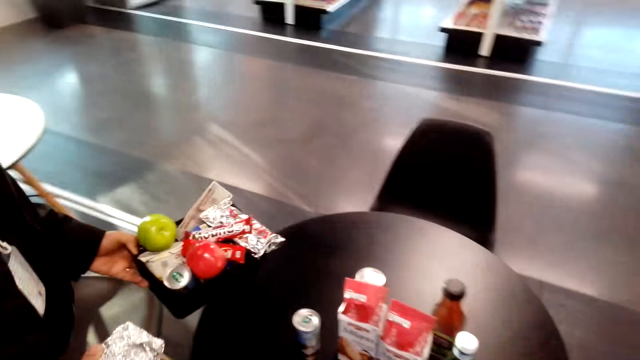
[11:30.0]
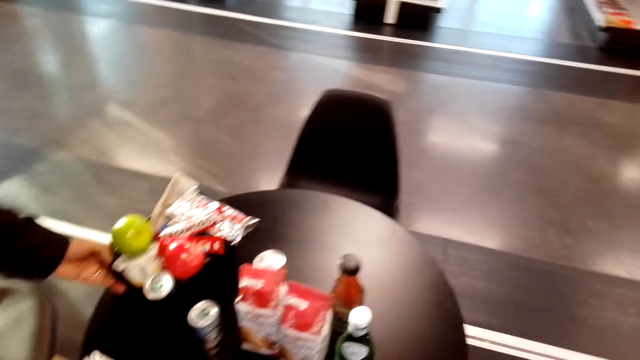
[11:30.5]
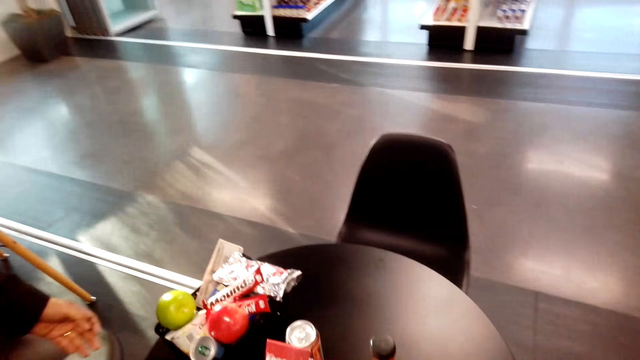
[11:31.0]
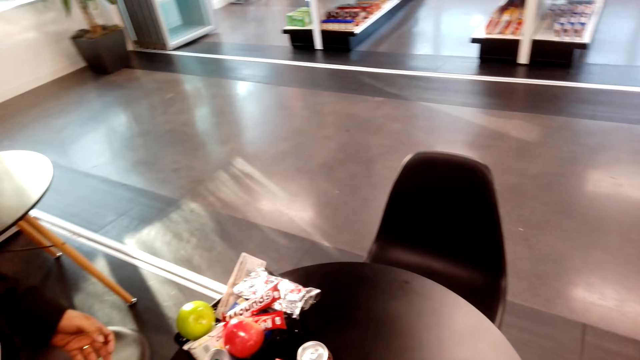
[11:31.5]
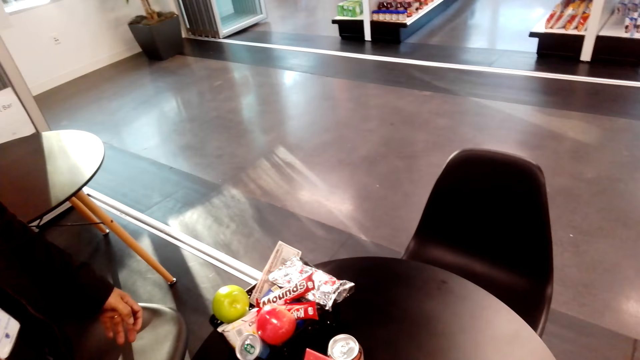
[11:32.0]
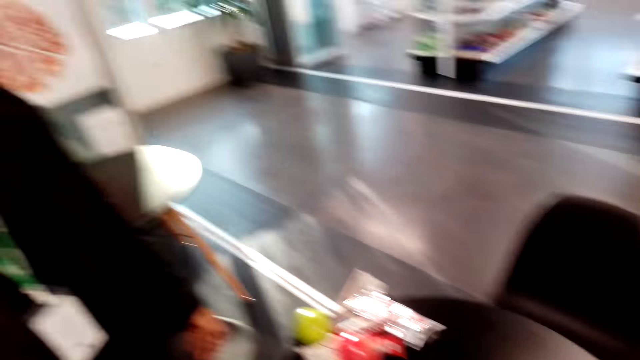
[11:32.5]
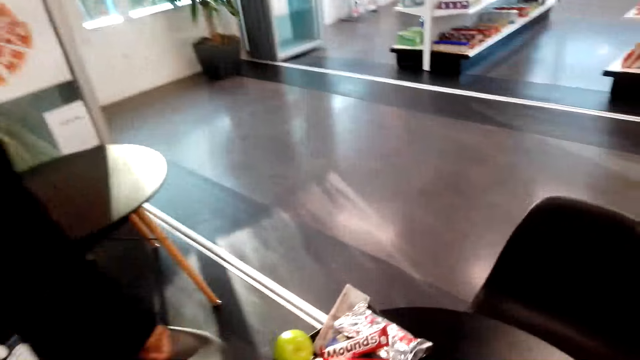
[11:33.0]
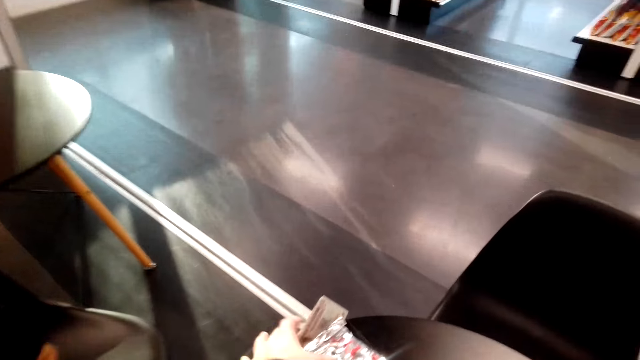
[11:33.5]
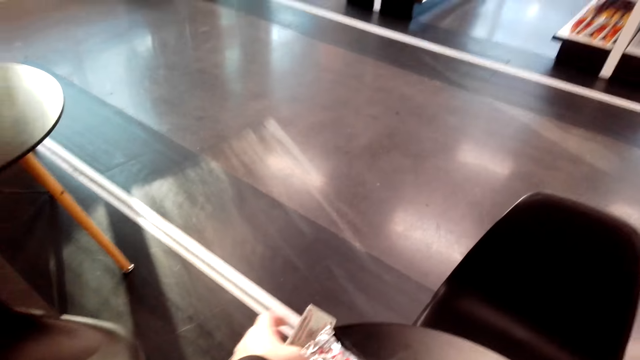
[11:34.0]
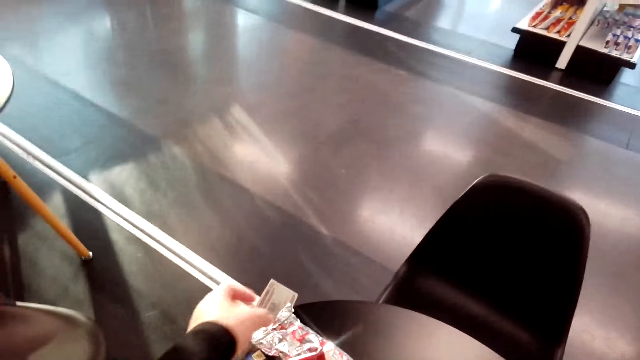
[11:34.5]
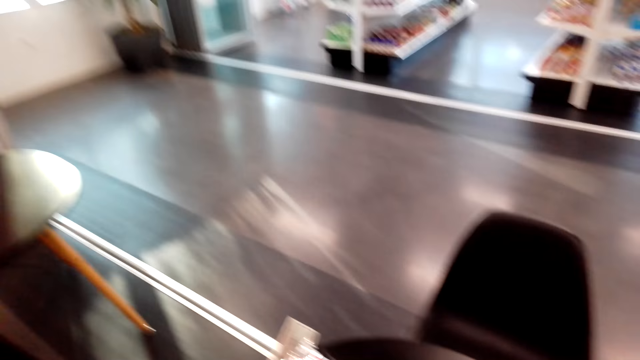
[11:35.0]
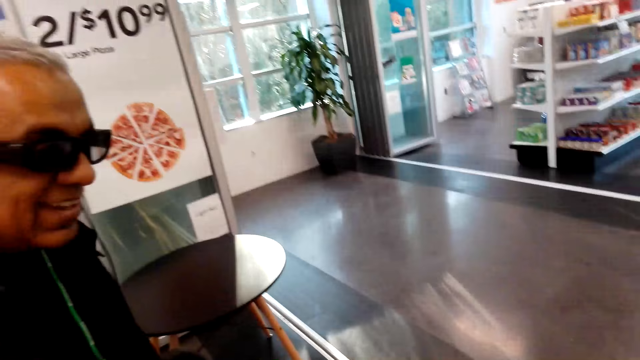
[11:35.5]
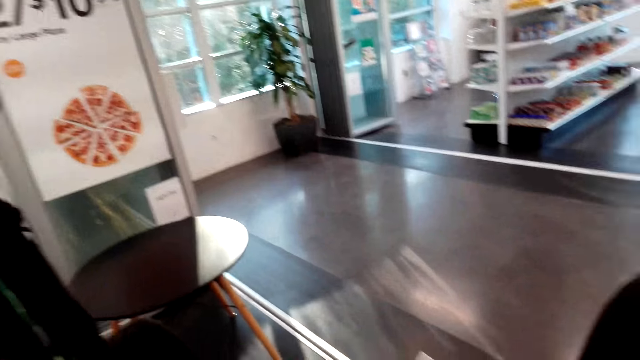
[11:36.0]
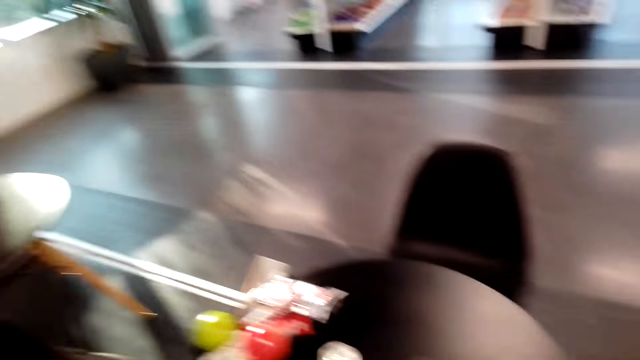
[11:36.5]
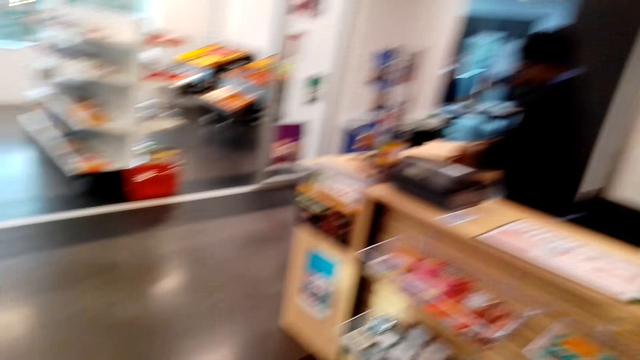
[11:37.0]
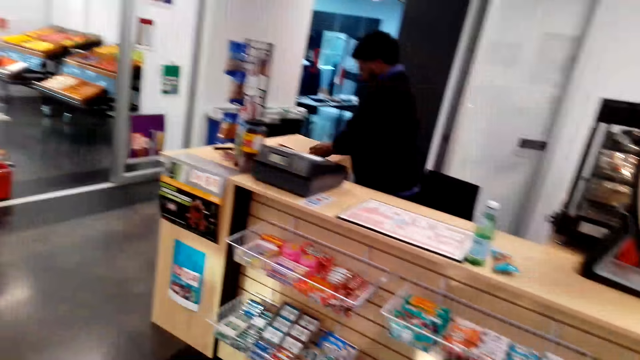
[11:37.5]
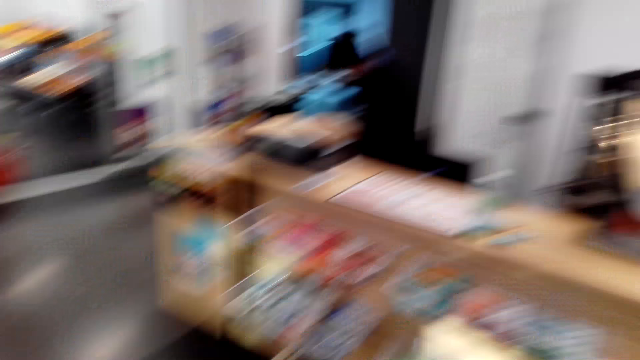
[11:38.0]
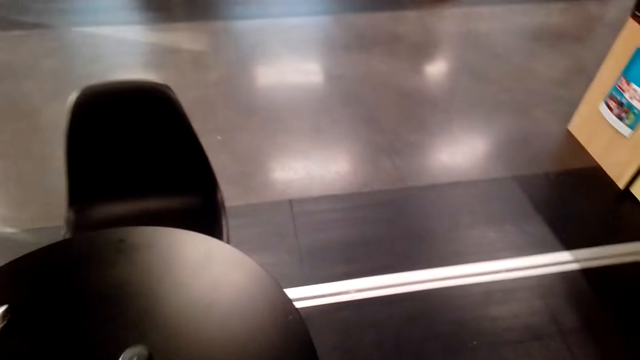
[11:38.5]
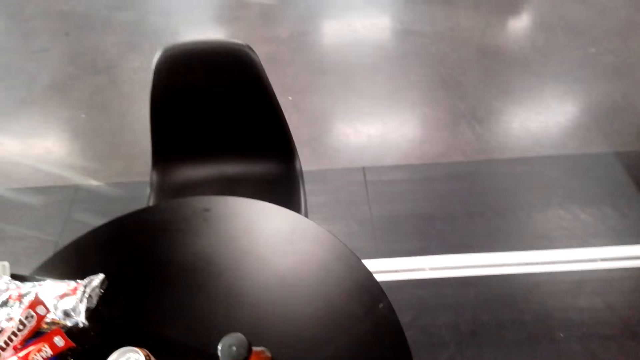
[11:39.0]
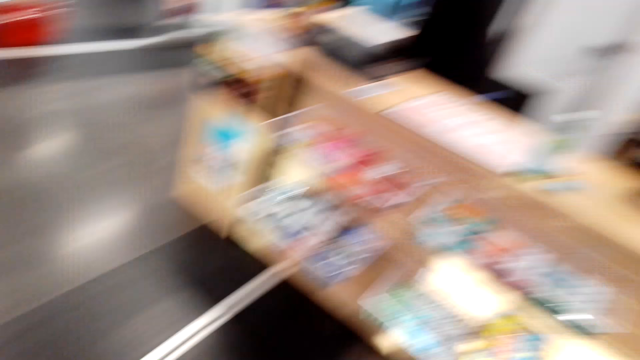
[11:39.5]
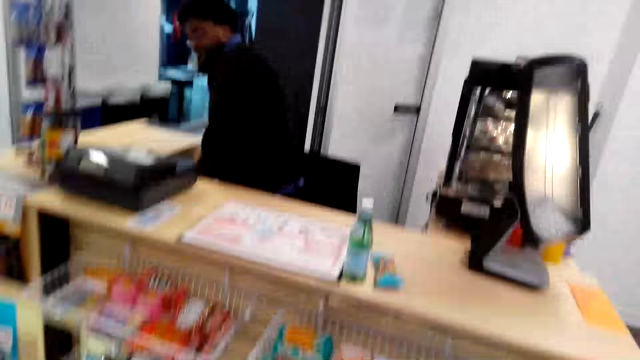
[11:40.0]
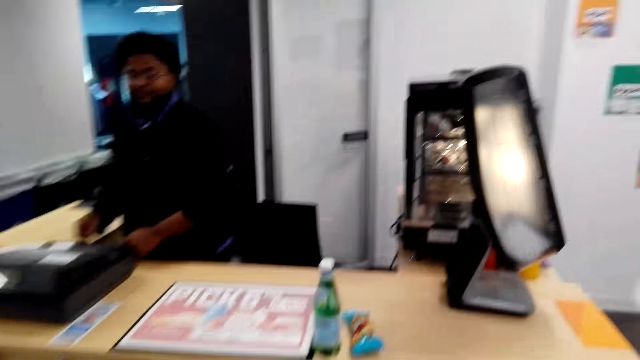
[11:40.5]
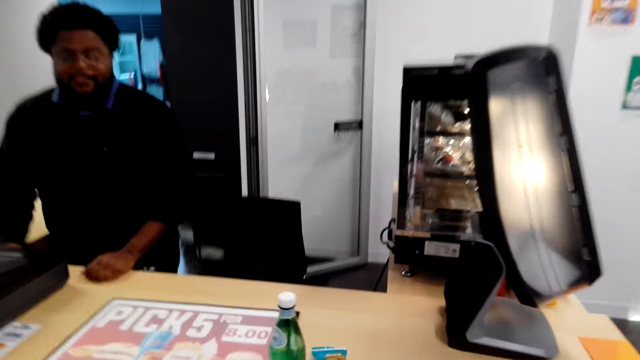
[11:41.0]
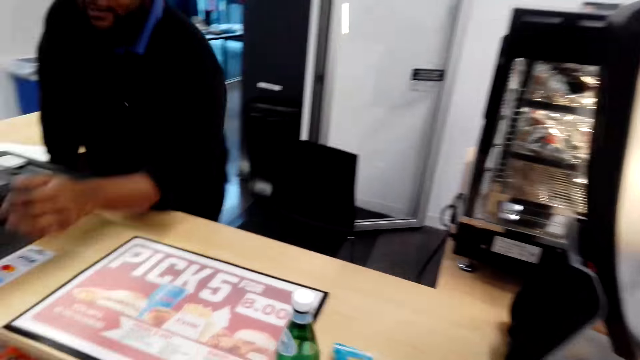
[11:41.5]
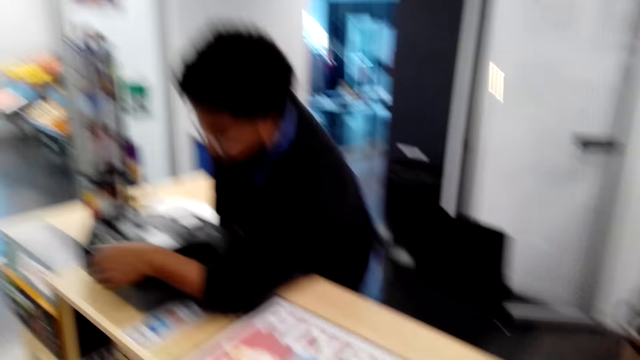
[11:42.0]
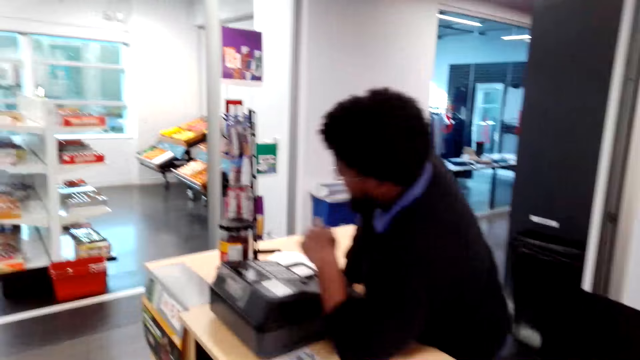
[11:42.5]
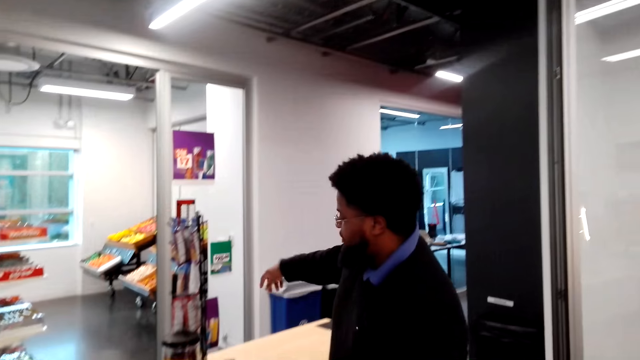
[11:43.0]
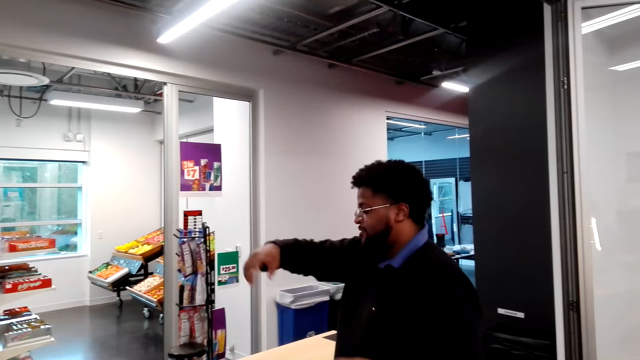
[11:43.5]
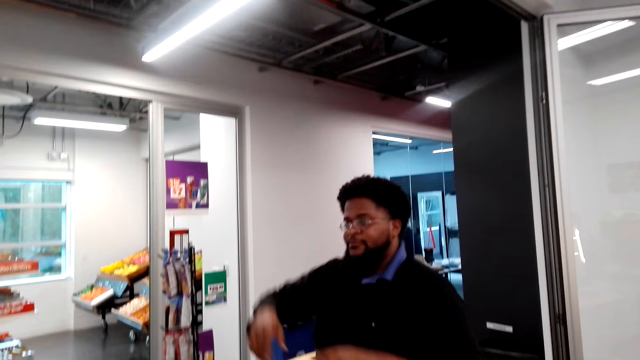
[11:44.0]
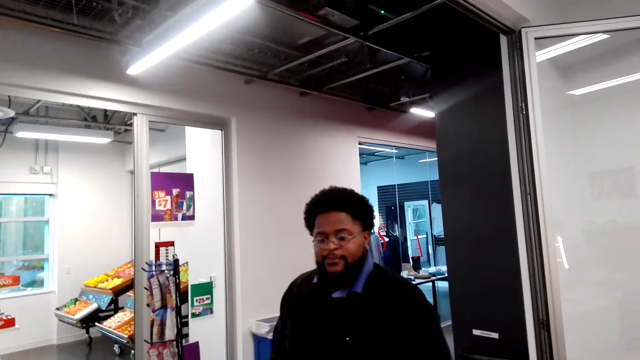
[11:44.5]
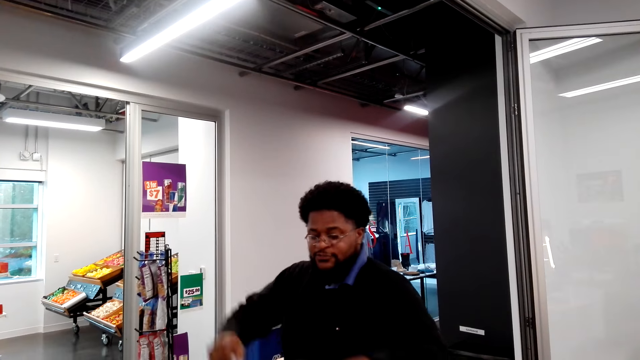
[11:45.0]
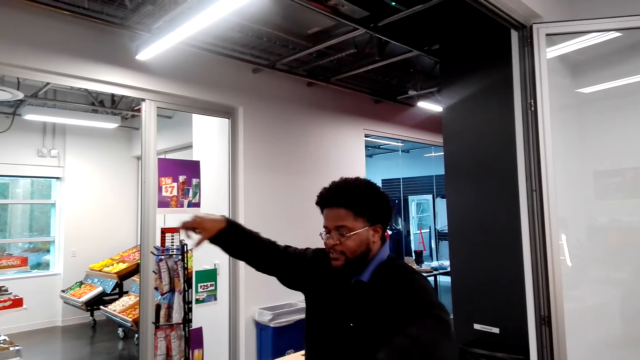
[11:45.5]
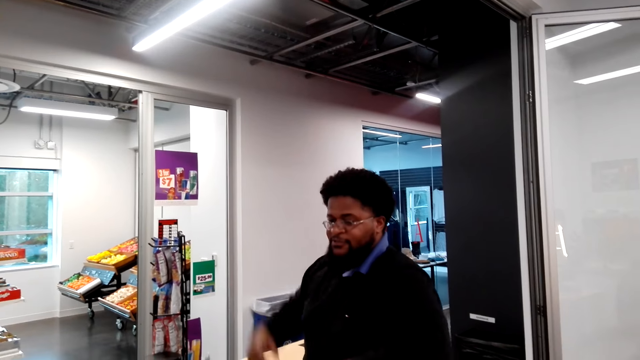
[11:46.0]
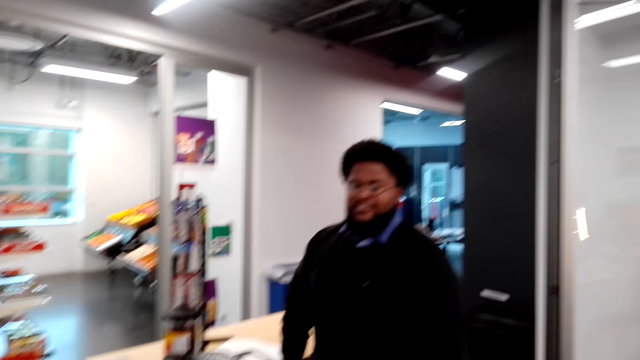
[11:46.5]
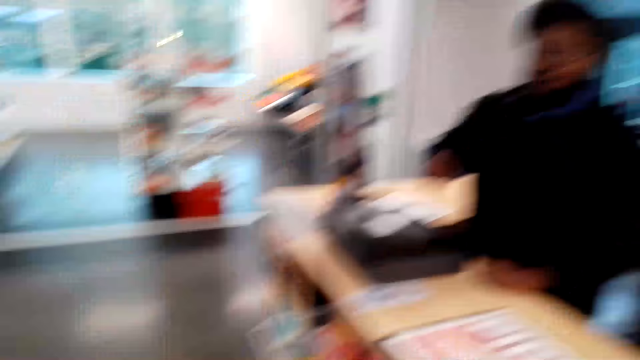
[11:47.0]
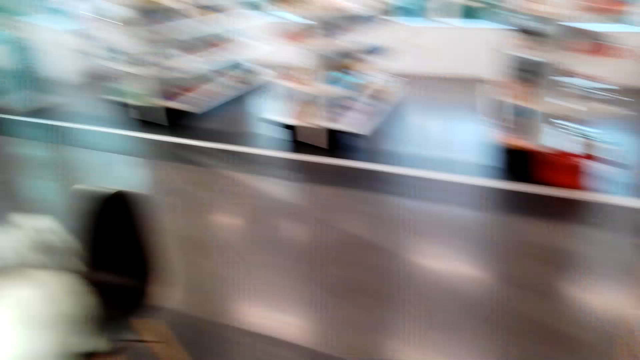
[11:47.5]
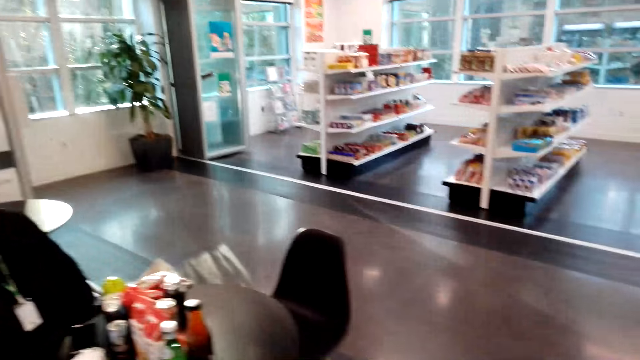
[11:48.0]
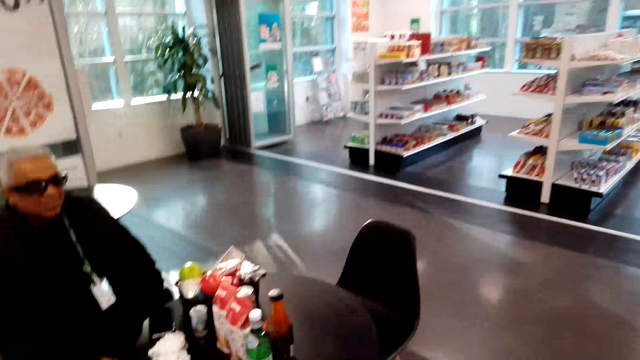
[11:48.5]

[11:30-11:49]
A man puts snacks on the table and stands on the floor. The camera wearer talks to the man. They stand on the floor and look around. Another man stands on the floor. The camera wearer stands on the floor and walks on the floor. They talk to the other man. The other man stands on the floor. The first man sits on the chair on the floor.

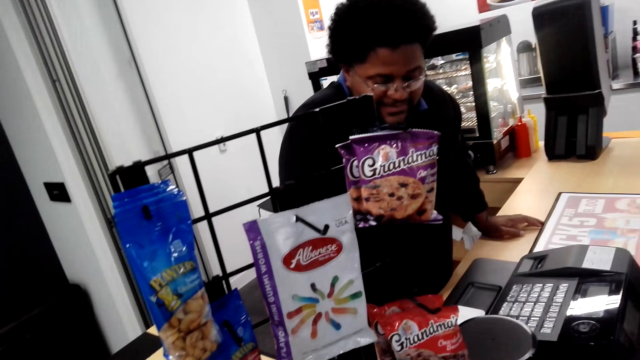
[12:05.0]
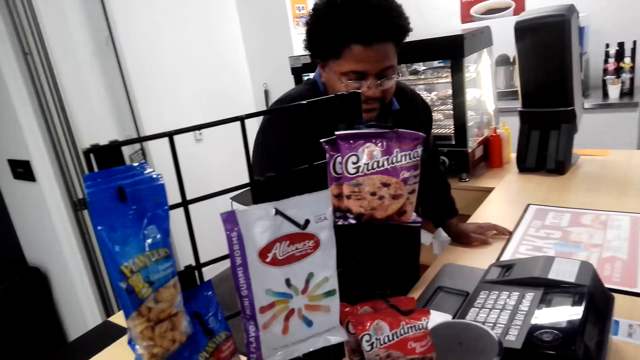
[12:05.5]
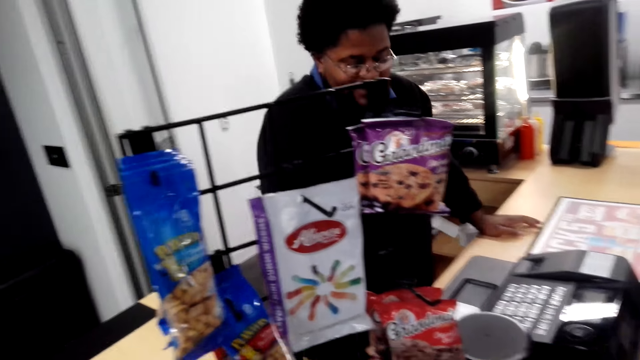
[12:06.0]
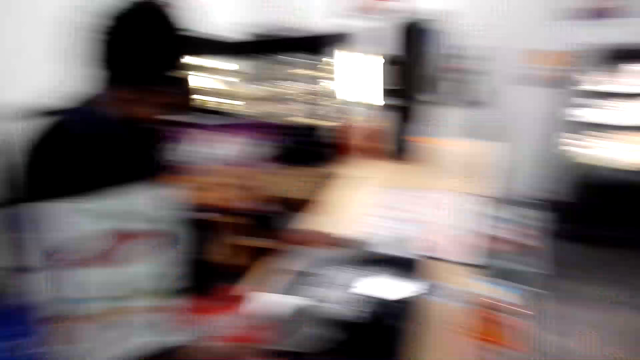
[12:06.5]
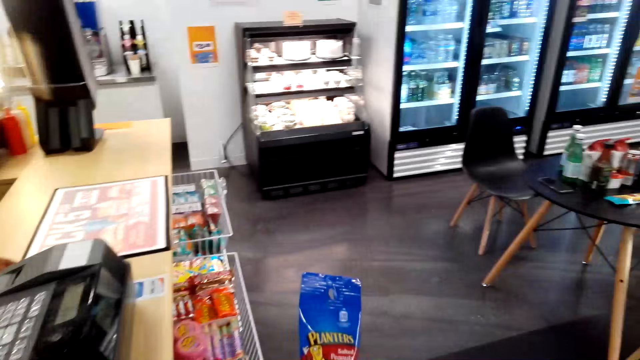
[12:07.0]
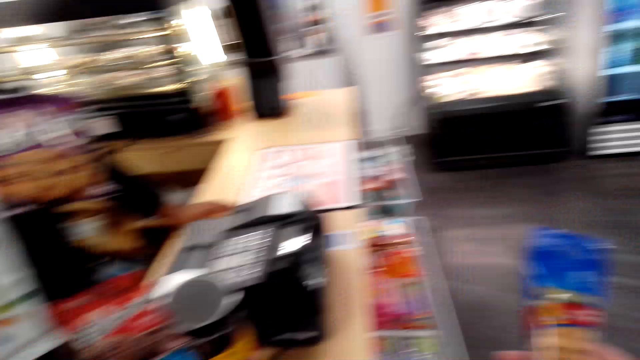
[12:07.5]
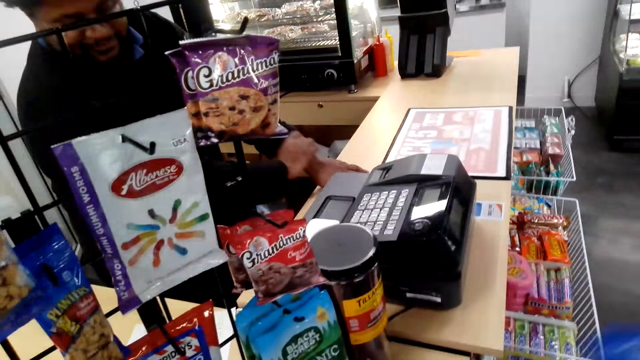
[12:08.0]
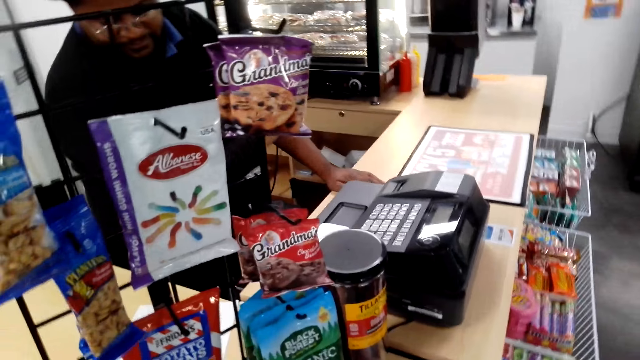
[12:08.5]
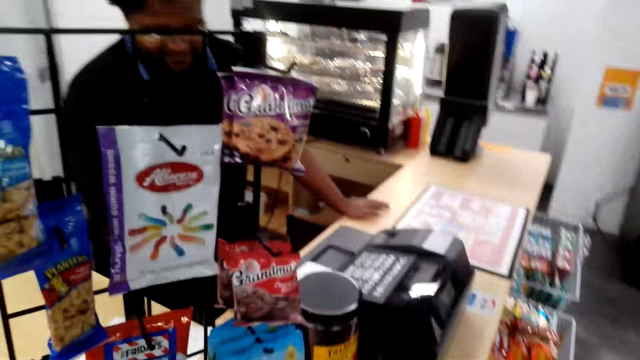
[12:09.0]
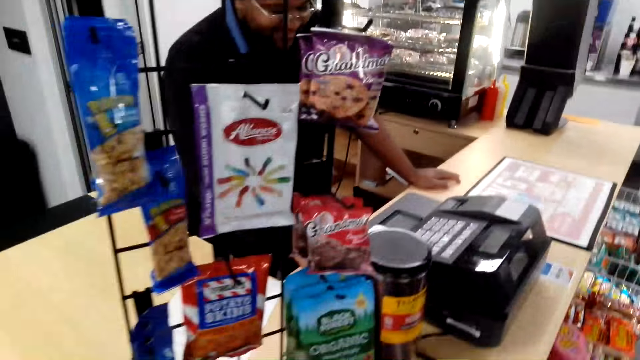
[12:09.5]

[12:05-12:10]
The camera wearer stands on the floor and looks around. They talk to a man.
